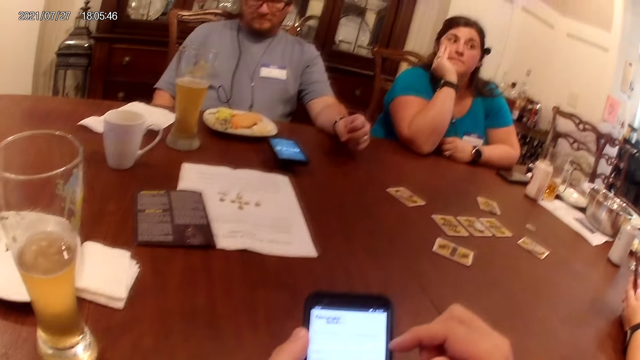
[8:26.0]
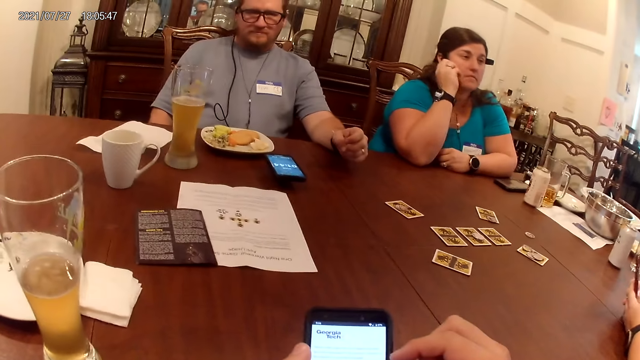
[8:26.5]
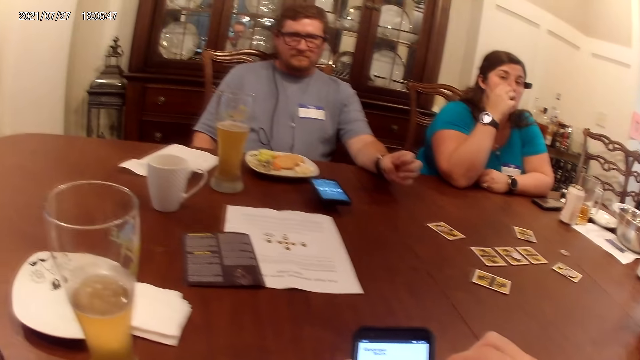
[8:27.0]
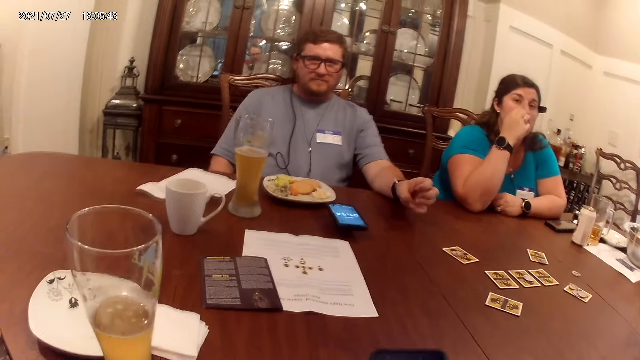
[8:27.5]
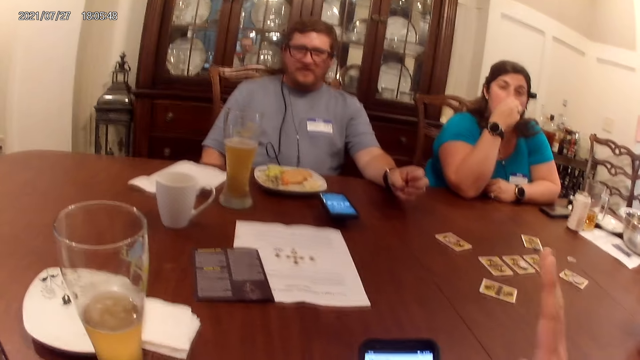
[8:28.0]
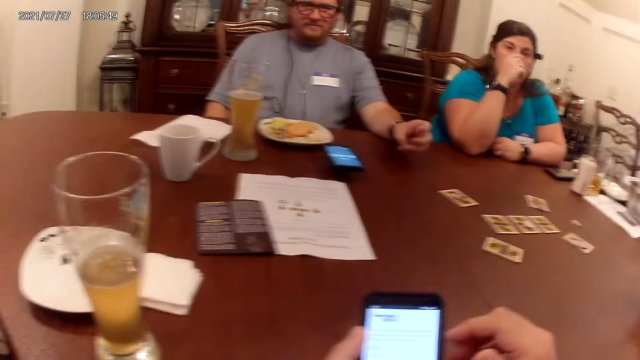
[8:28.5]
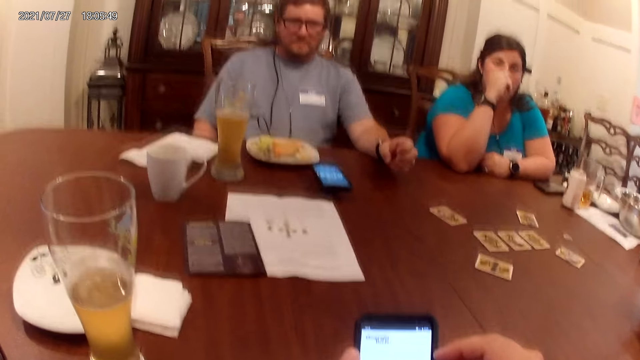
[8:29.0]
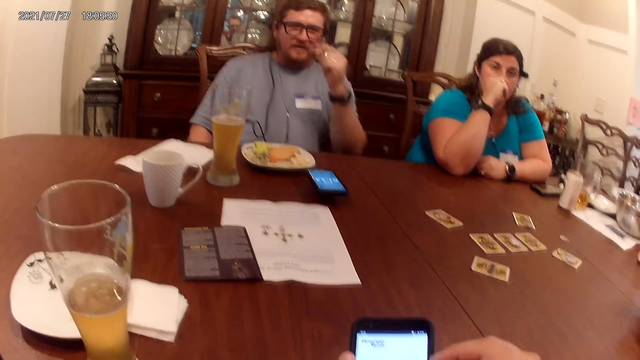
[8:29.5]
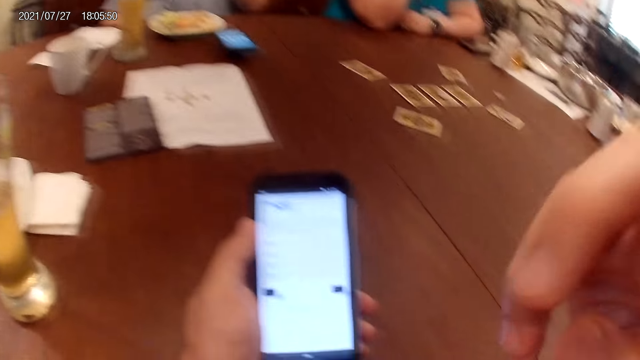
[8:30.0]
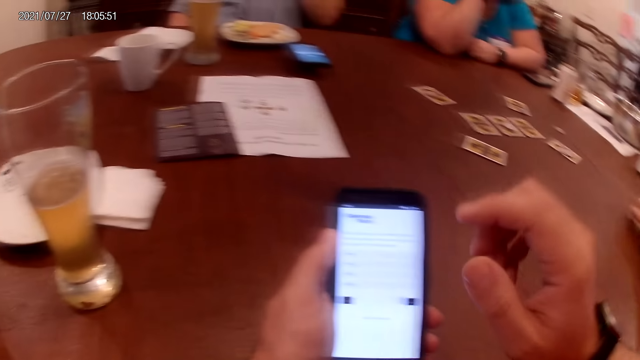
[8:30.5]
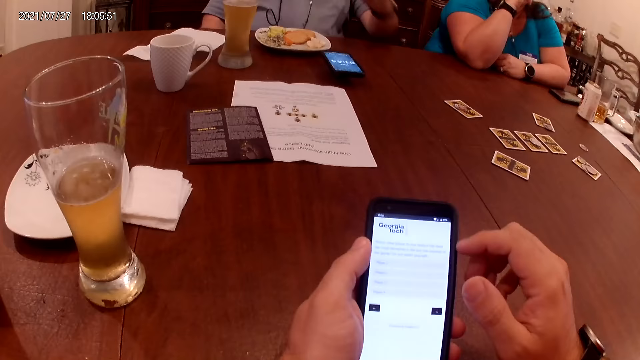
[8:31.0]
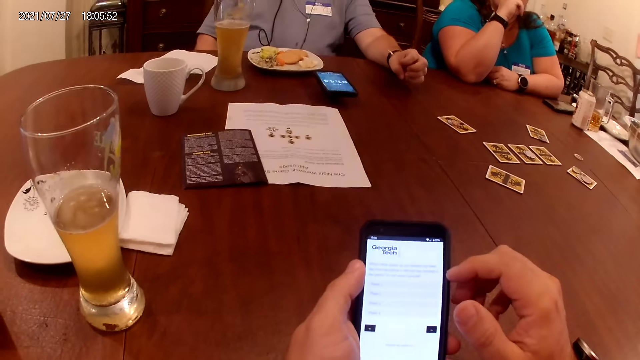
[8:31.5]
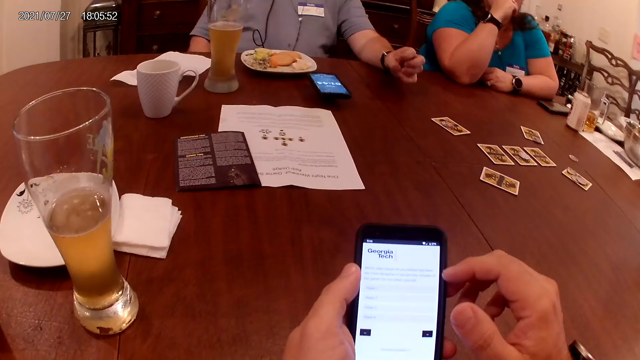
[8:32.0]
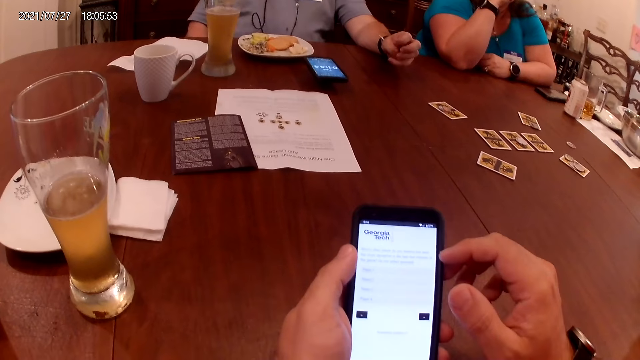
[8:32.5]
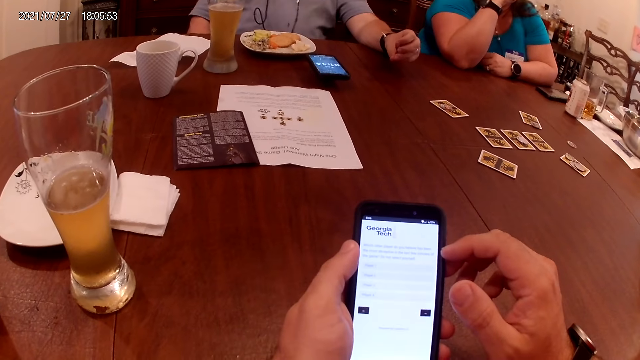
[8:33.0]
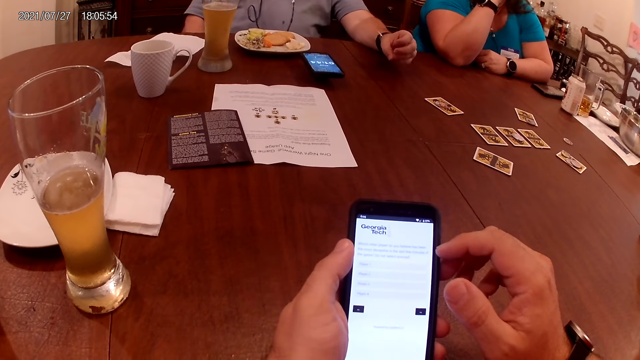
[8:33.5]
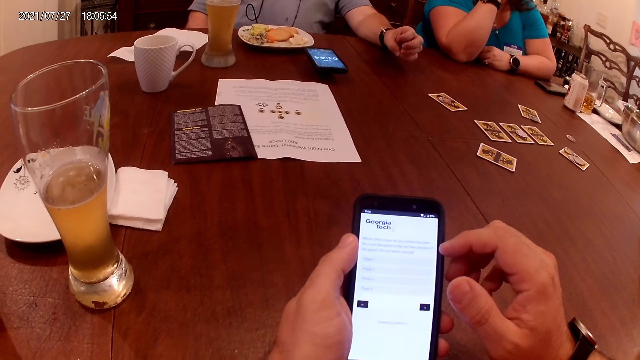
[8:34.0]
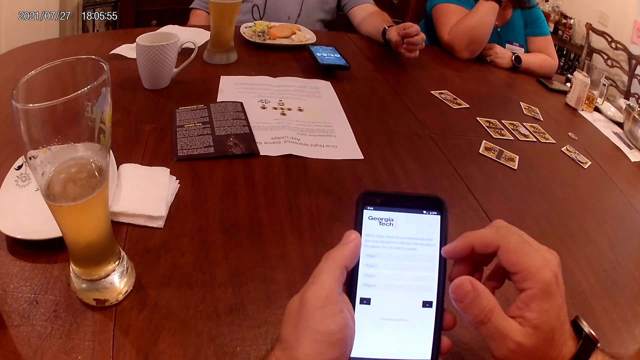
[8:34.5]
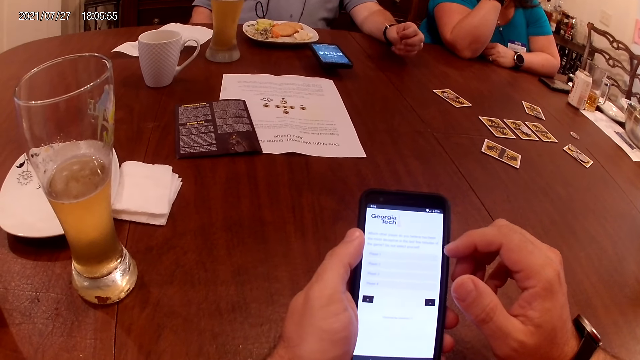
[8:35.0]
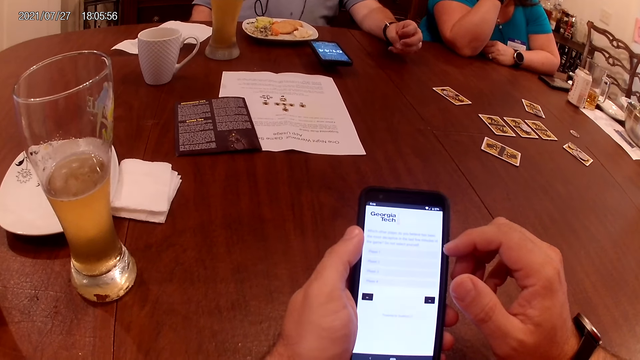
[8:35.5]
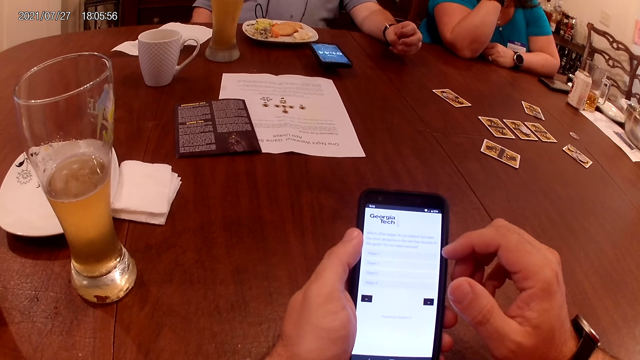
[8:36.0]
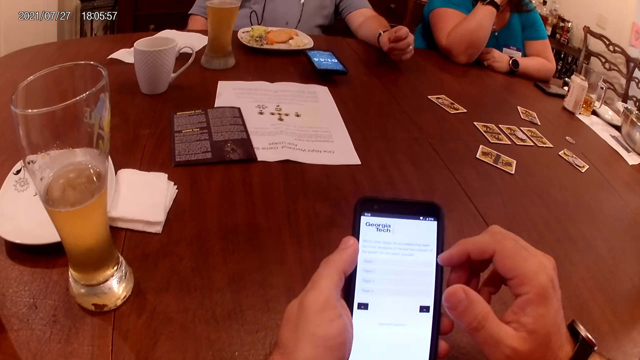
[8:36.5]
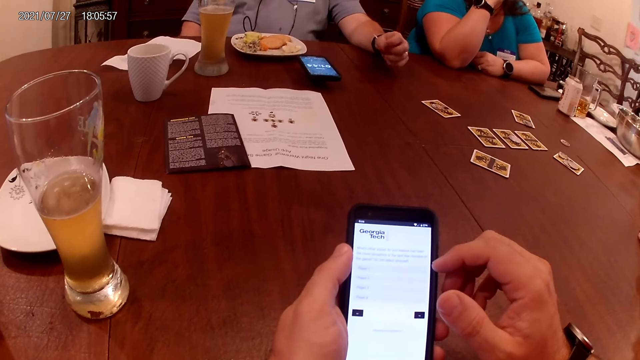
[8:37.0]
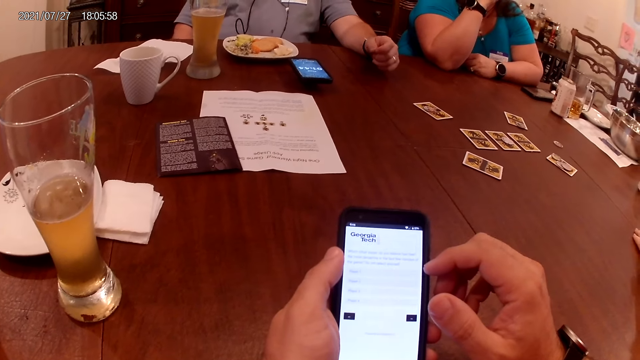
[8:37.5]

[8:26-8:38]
The camera wearer converses with a man. The man touches his face with his left hand. The camera wearer touches his face with his right hand. He uses a phone.

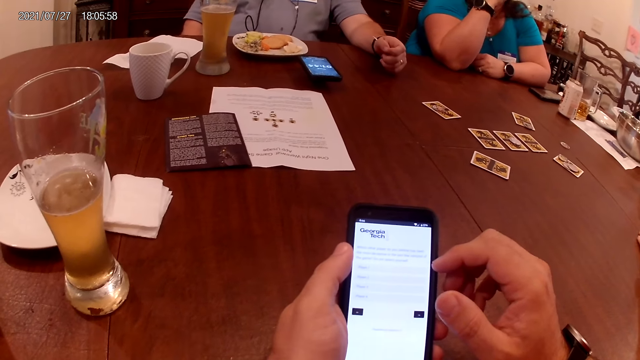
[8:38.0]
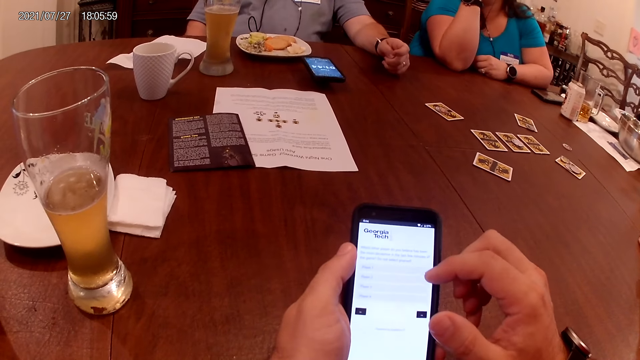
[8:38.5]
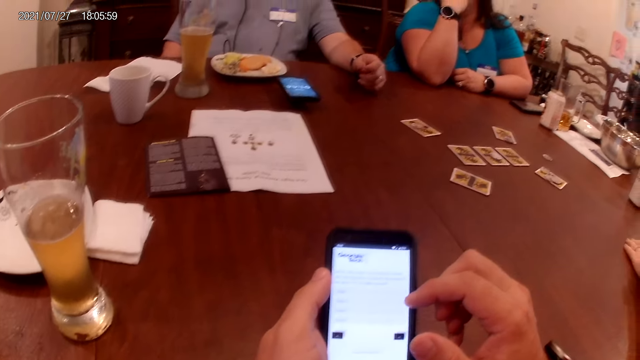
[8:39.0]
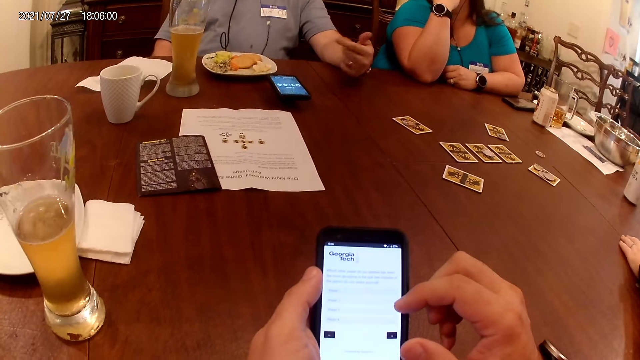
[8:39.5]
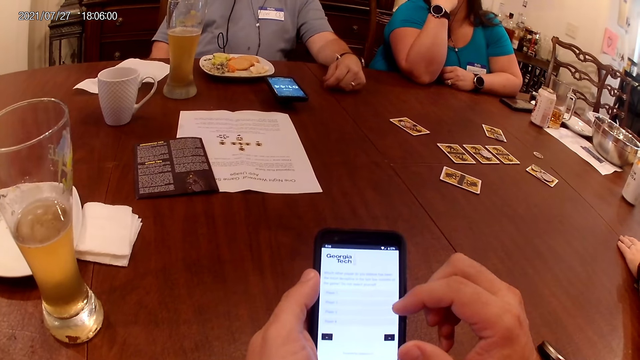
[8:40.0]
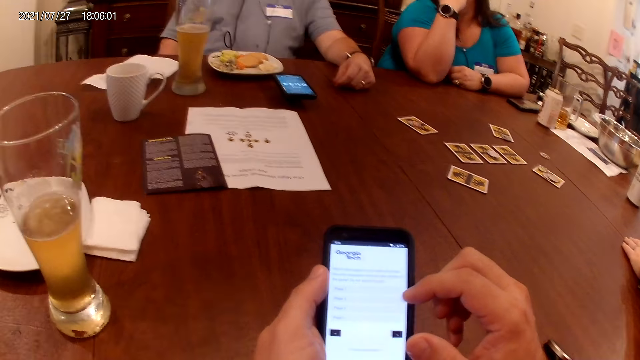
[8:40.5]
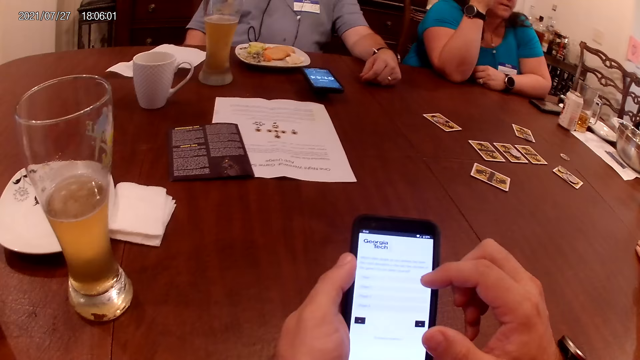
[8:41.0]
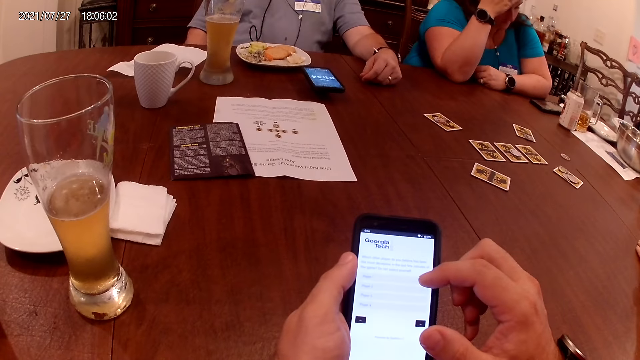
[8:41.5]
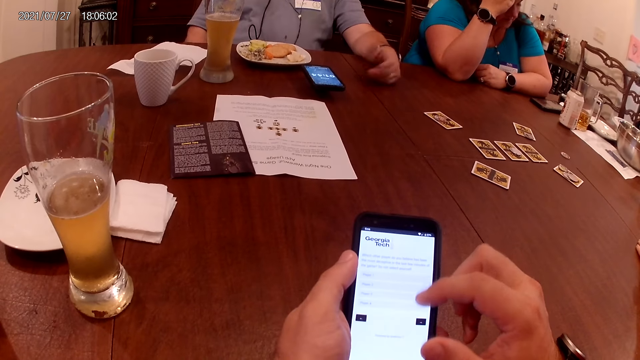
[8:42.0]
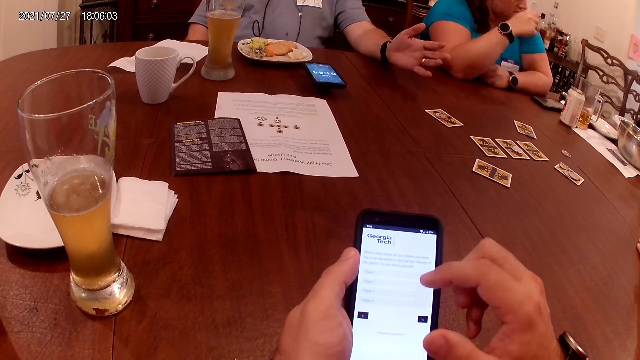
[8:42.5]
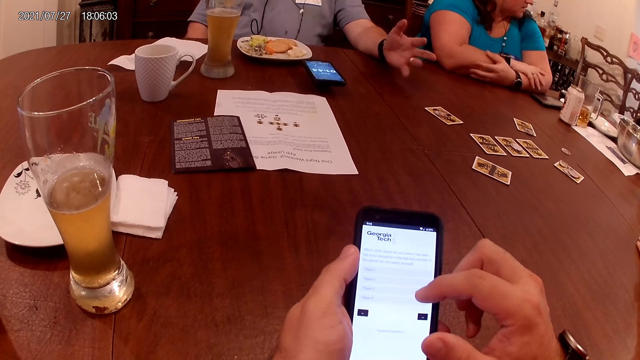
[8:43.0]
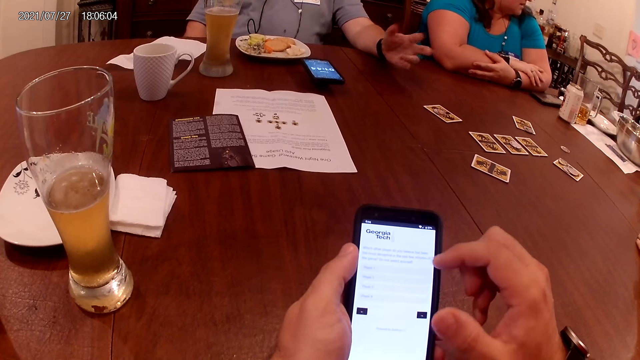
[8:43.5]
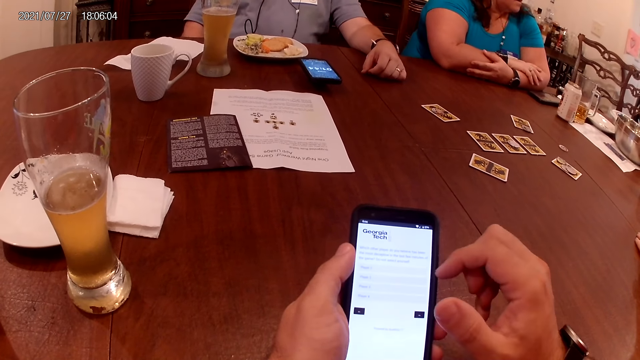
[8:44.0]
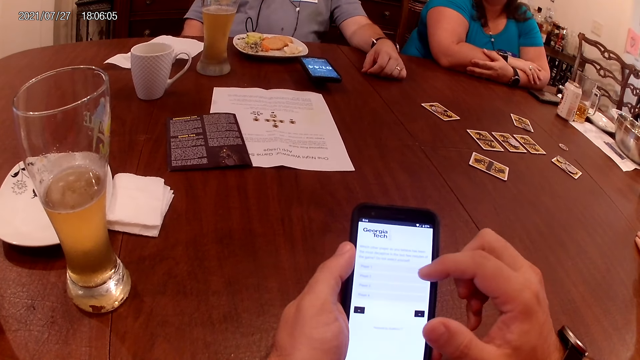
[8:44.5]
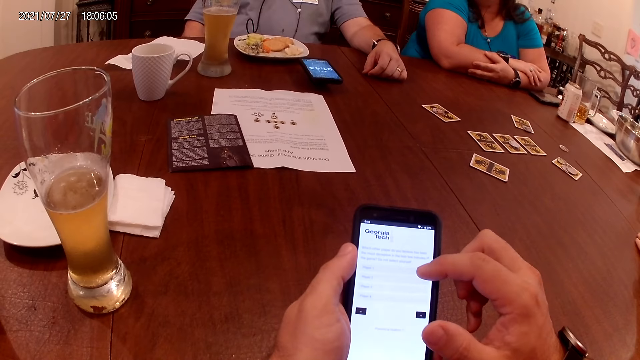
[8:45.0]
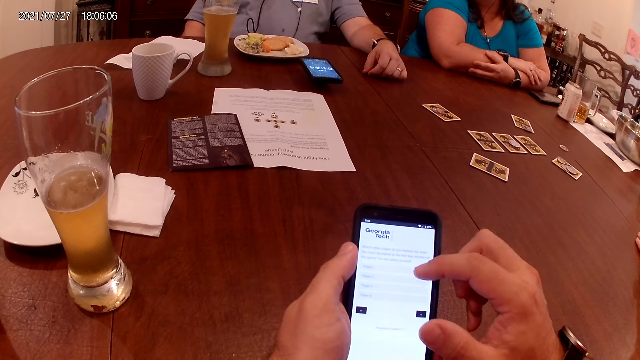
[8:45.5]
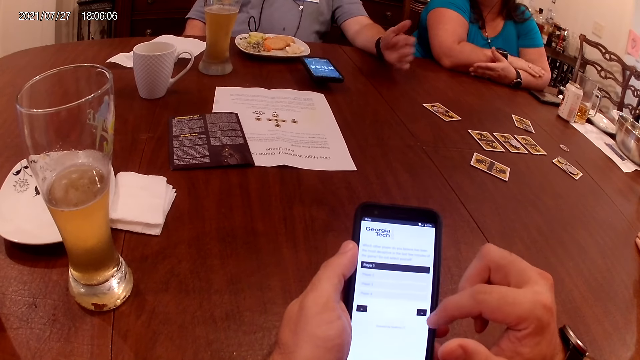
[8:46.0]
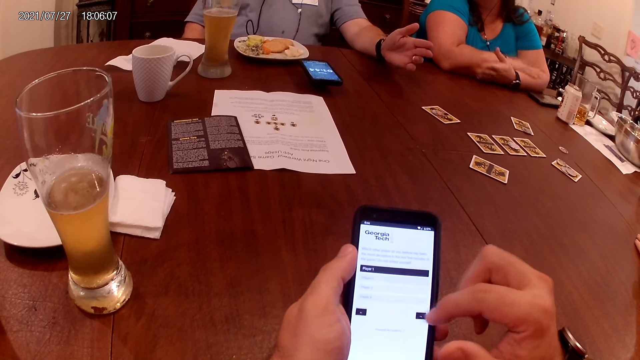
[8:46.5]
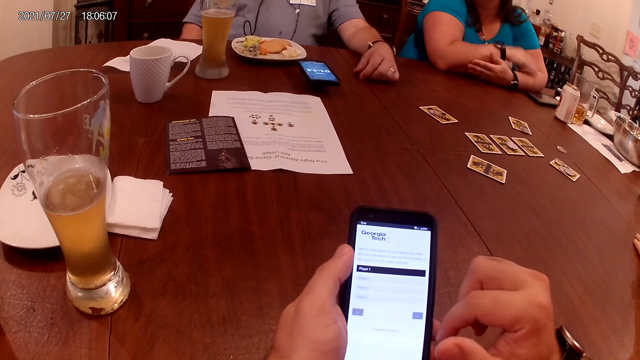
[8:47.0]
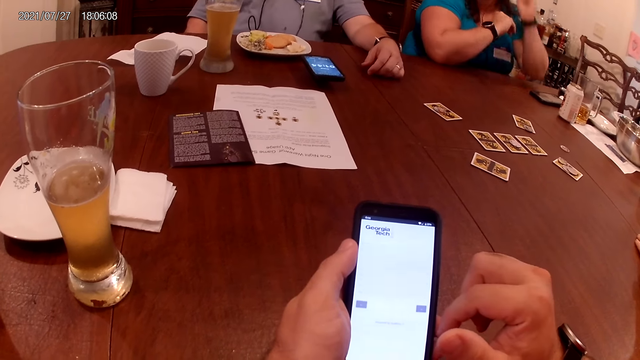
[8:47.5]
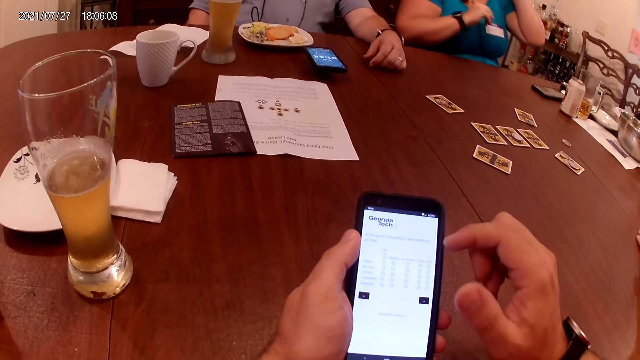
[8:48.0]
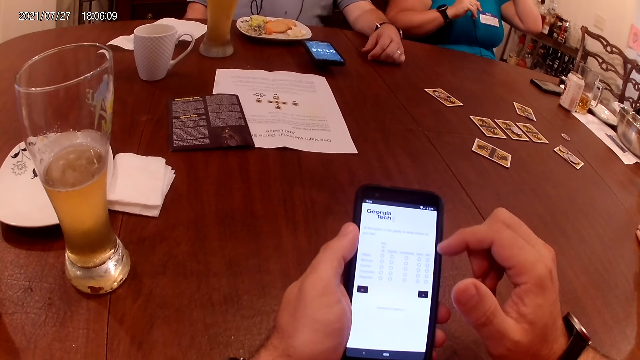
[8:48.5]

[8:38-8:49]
The camera wearer operates the cellphone with his right hand.
